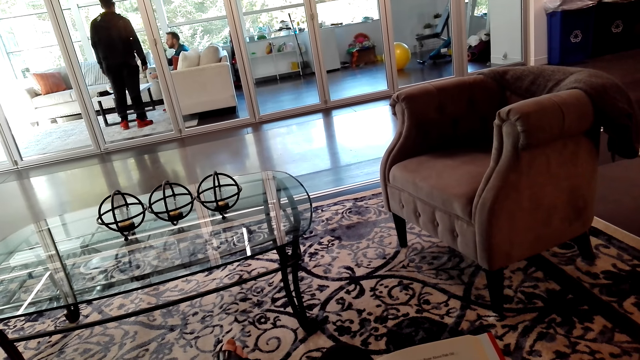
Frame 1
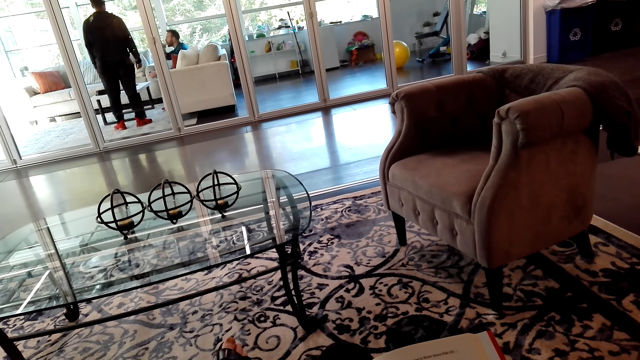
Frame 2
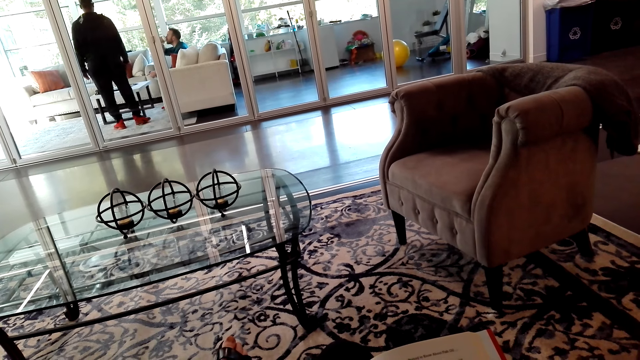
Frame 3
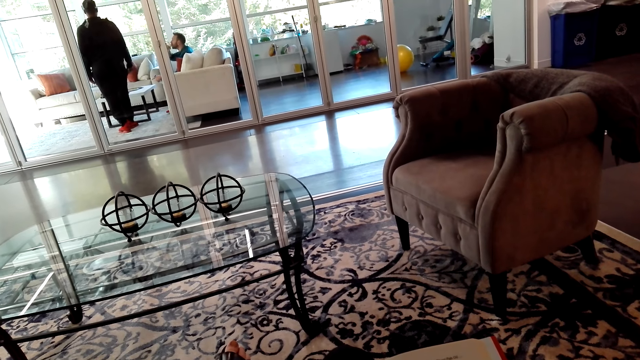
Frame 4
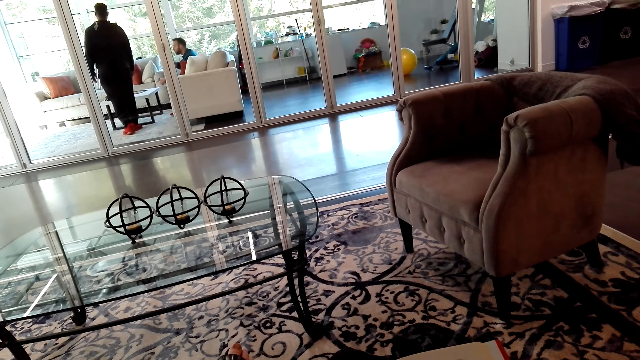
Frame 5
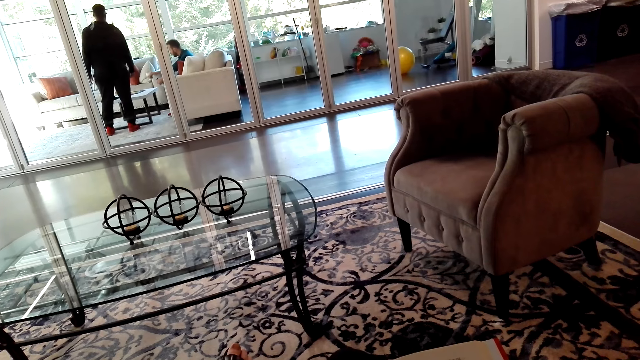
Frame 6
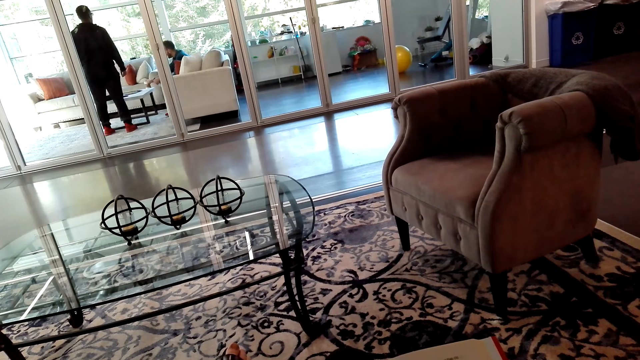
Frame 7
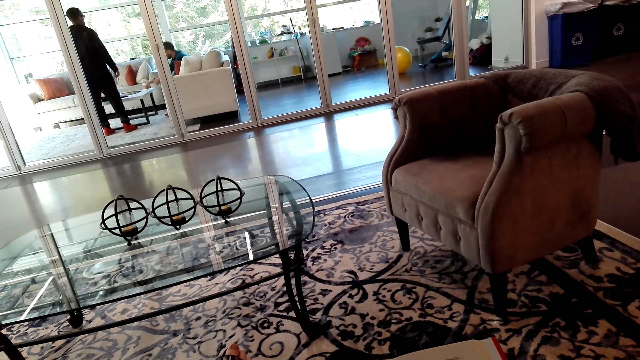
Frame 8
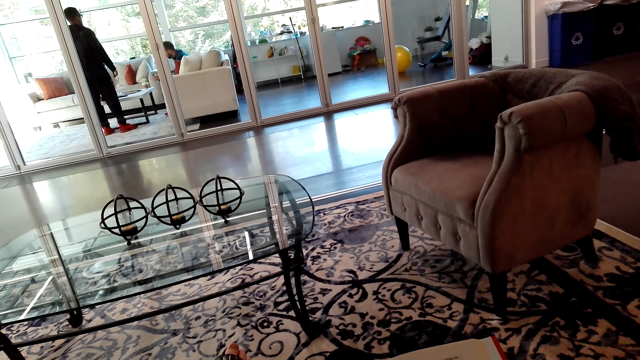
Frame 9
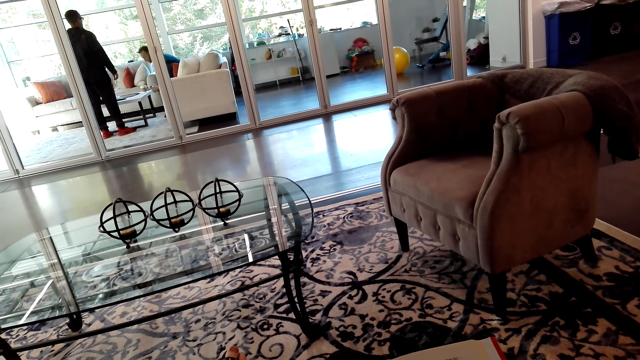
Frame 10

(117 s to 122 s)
The camera wearer reads a book.

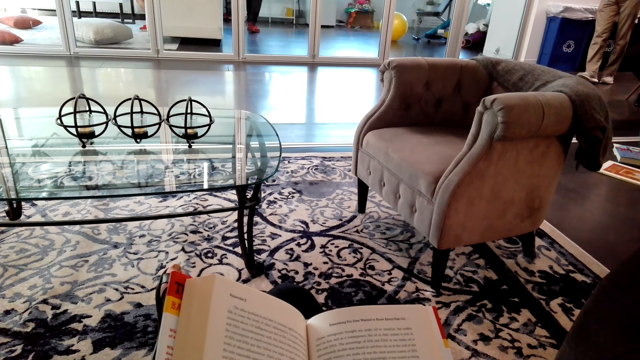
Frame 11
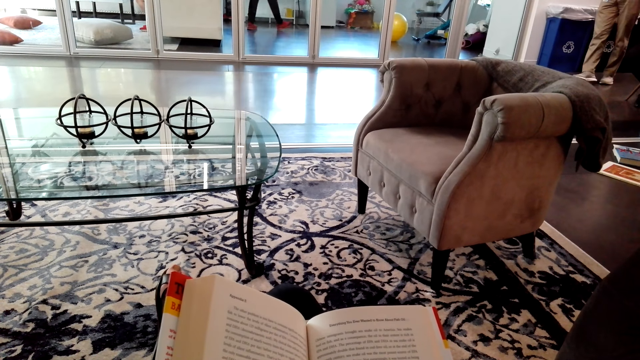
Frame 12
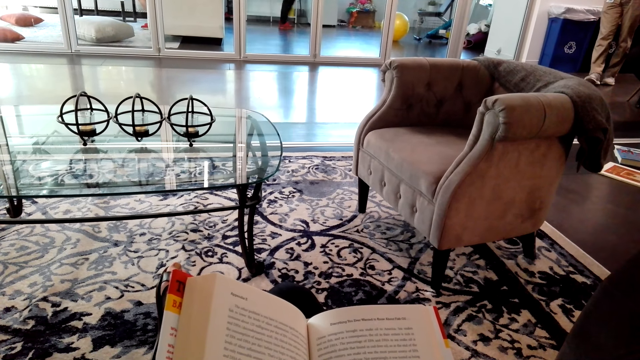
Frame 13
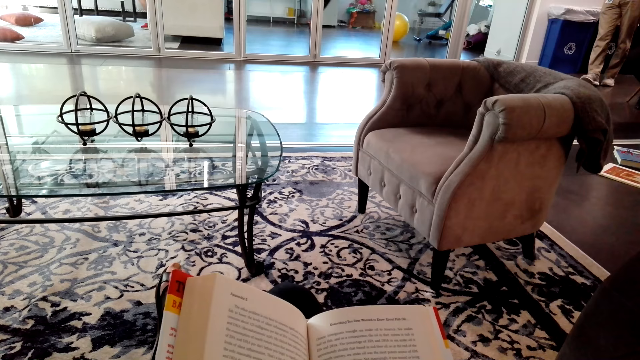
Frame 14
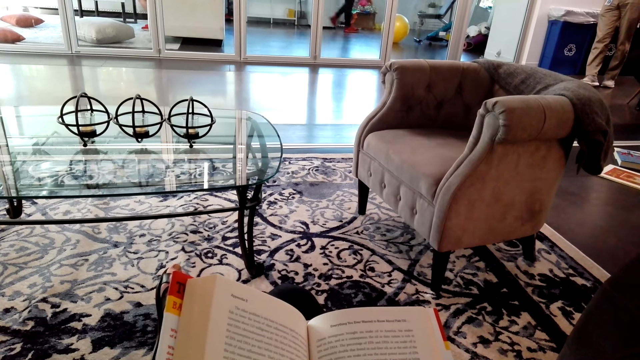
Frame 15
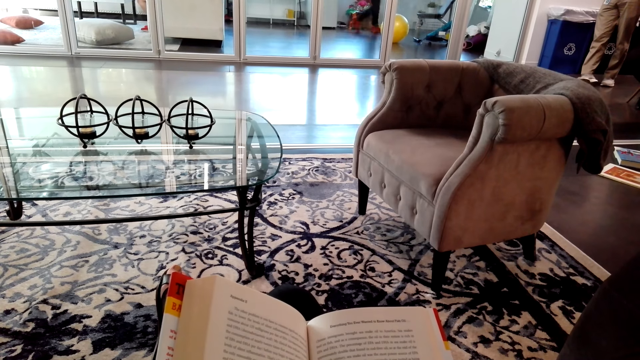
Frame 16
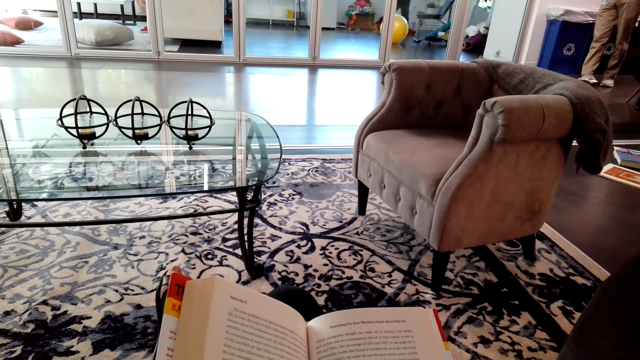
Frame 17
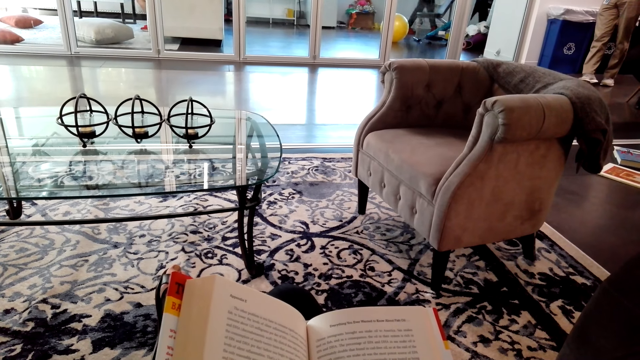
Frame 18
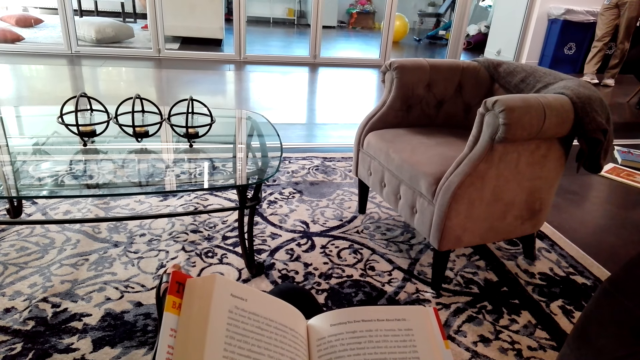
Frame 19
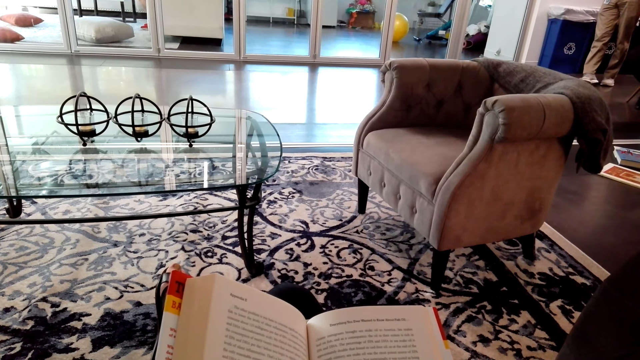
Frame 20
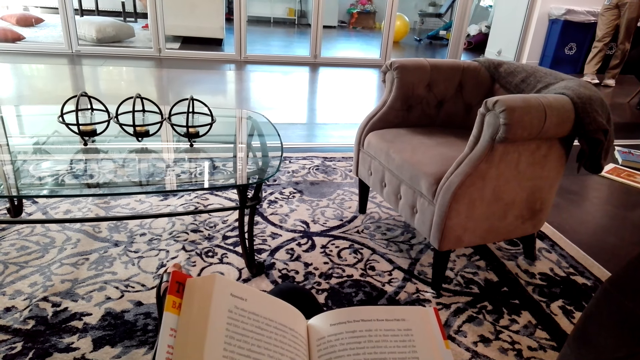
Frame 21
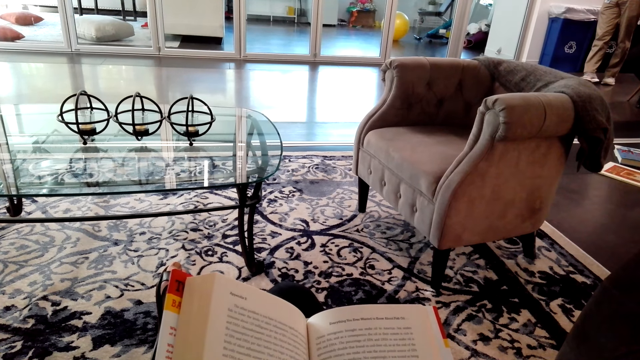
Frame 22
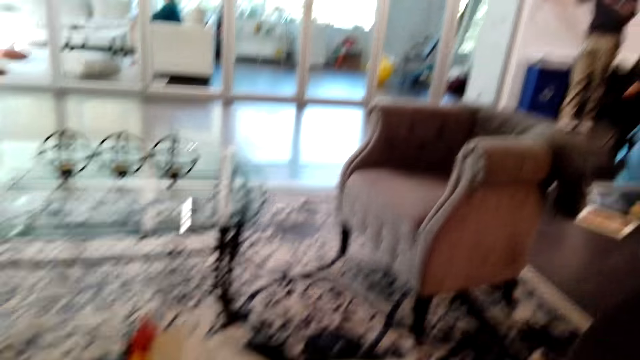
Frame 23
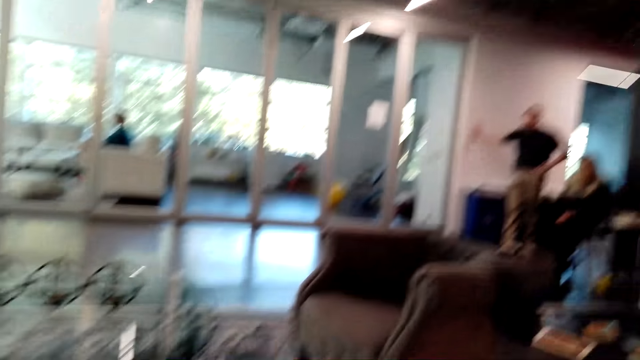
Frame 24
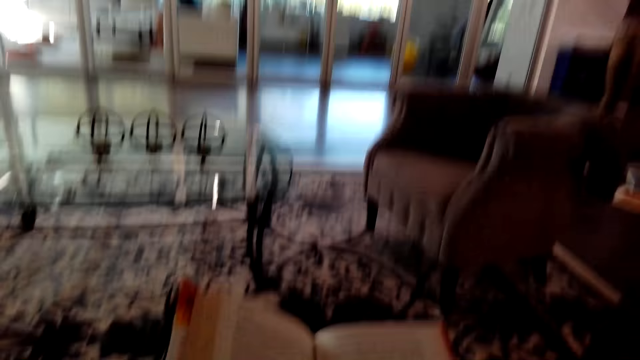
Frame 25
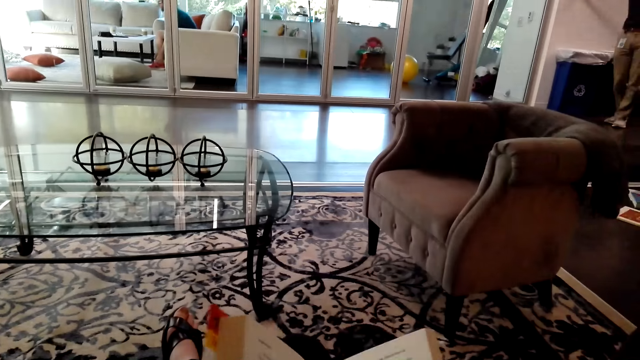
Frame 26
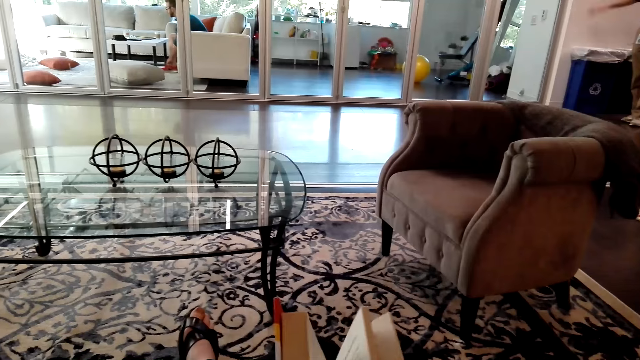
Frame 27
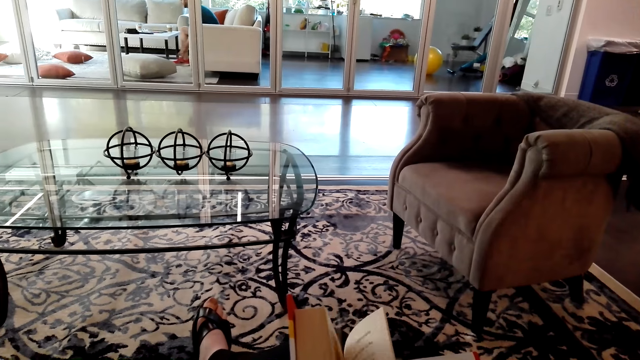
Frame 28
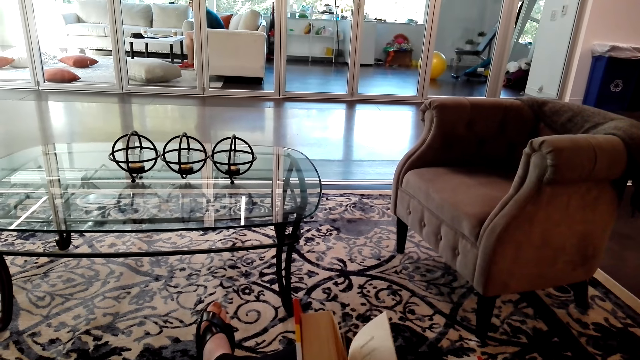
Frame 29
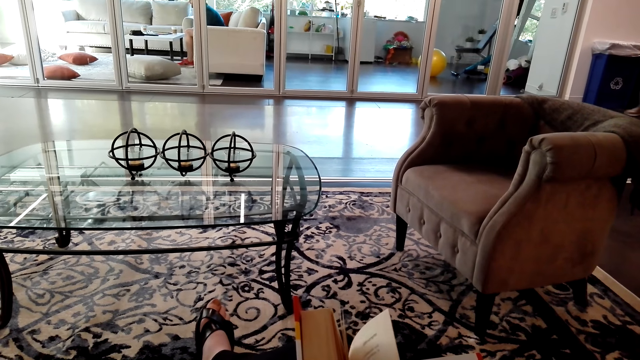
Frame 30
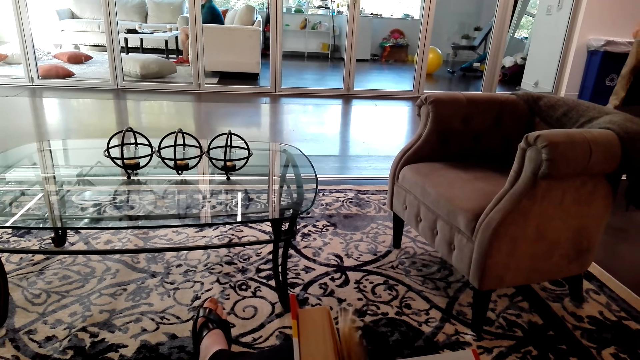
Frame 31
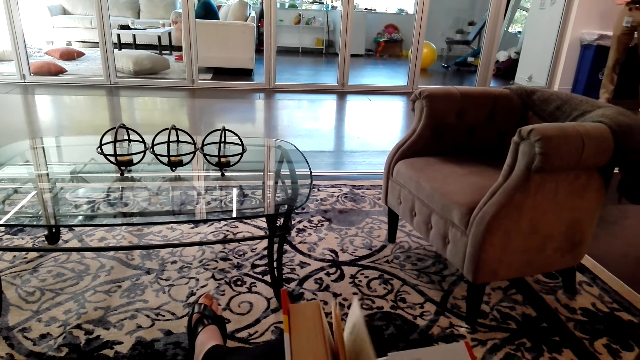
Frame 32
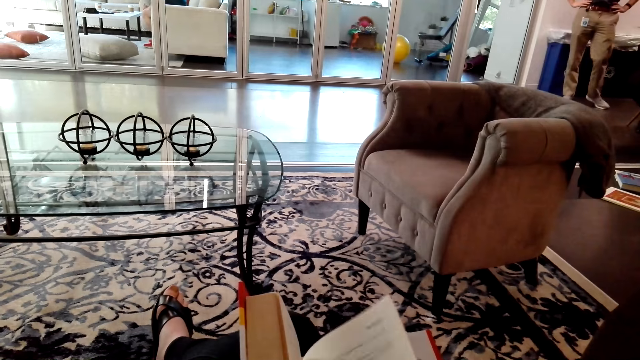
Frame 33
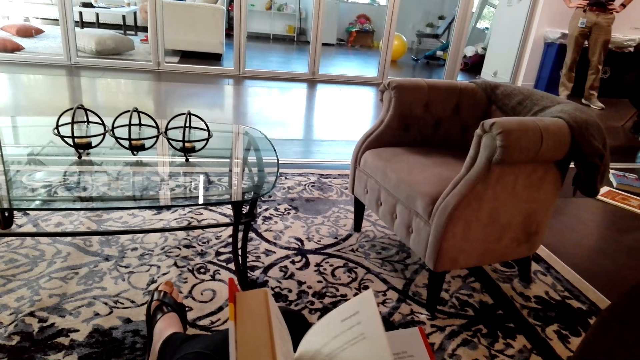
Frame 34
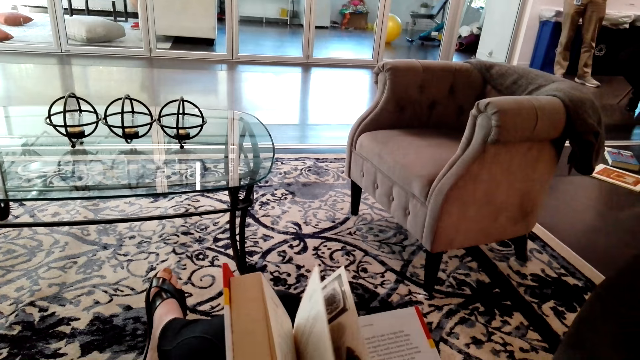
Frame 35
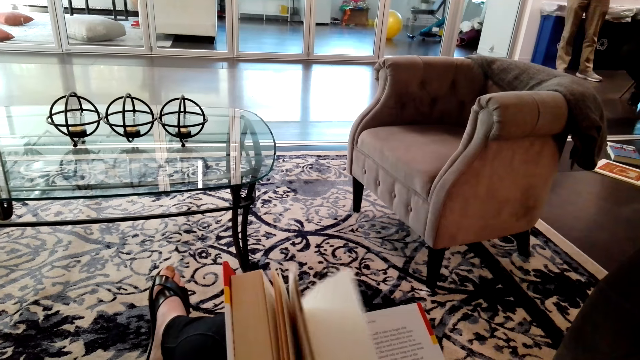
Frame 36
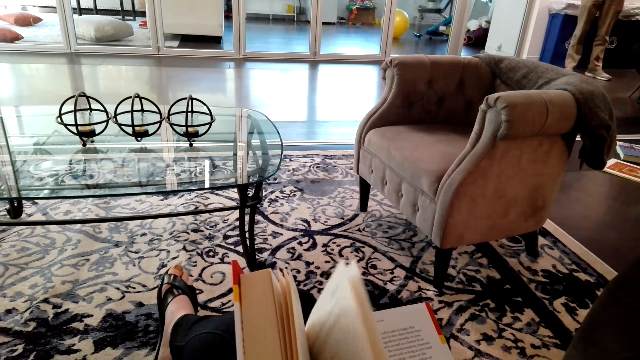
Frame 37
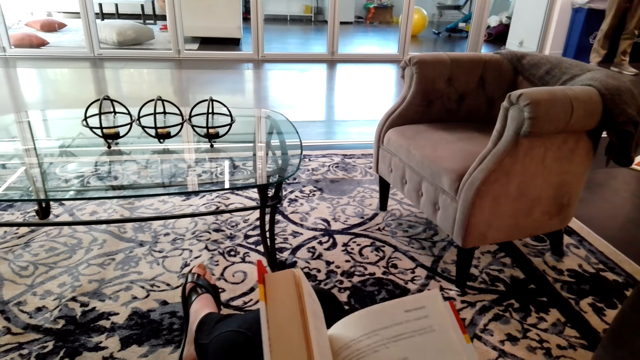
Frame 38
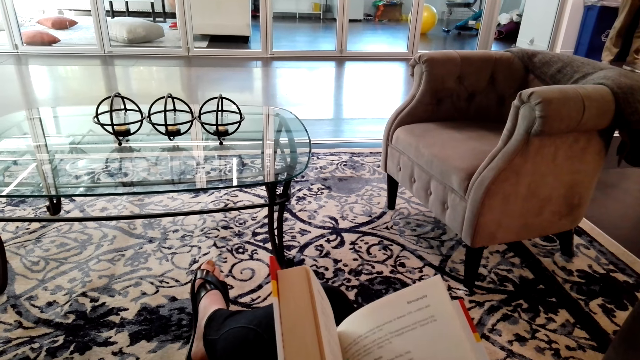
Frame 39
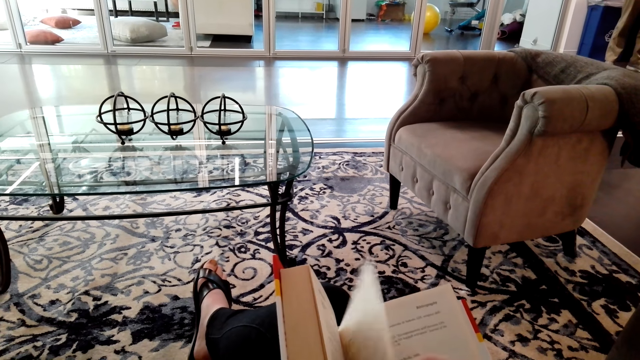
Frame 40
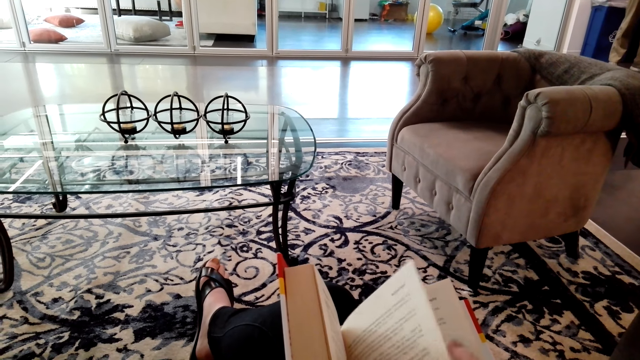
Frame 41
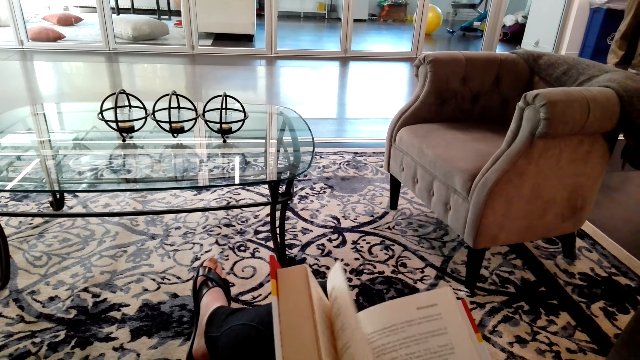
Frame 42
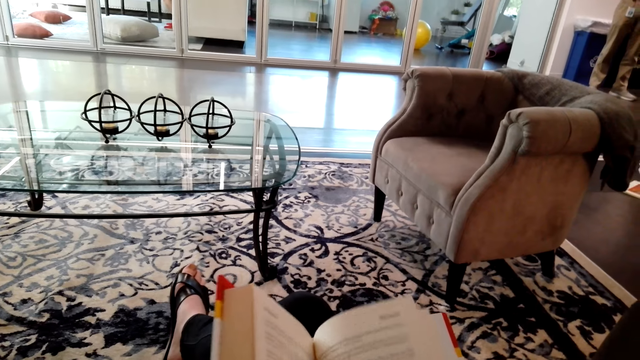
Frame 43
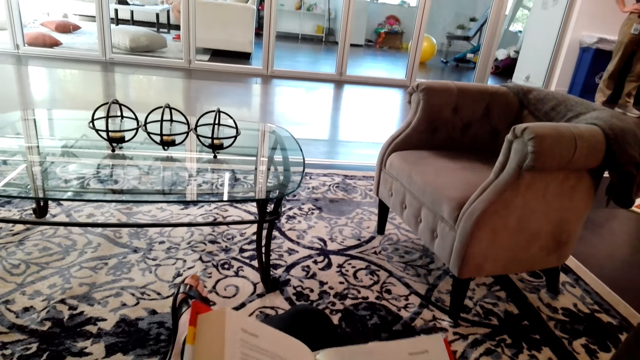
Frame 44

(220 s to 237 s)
A man speaks to the camera wearer. The camera wearer reads a book. They look at the man. They flip through the pages.
